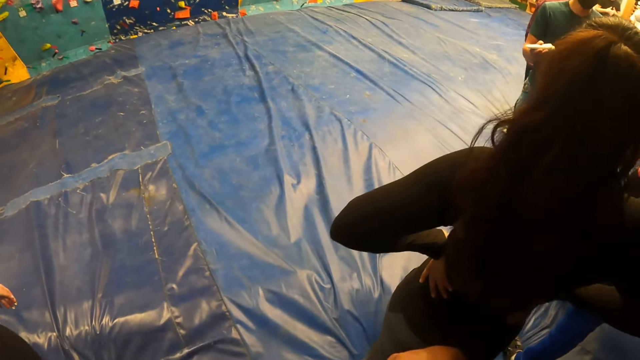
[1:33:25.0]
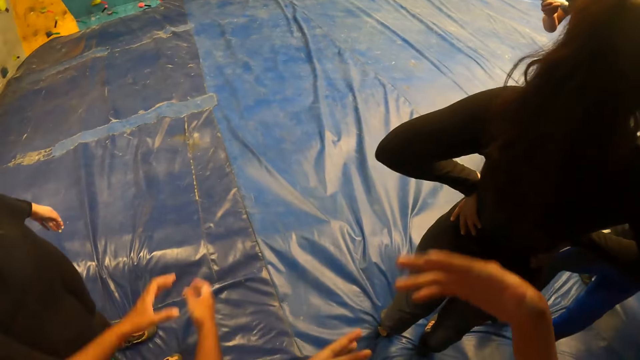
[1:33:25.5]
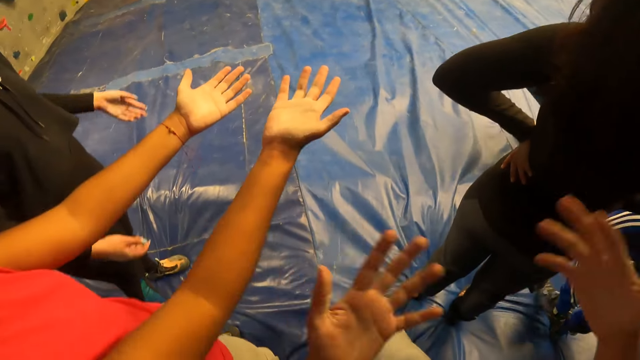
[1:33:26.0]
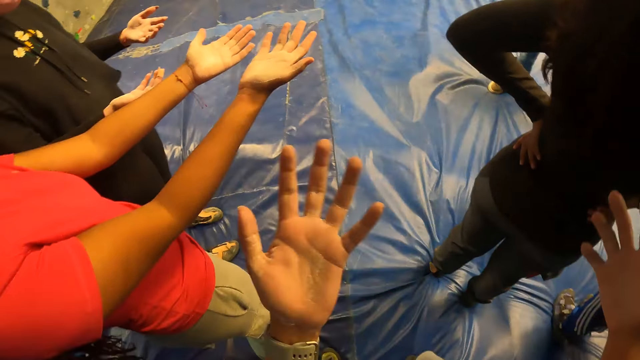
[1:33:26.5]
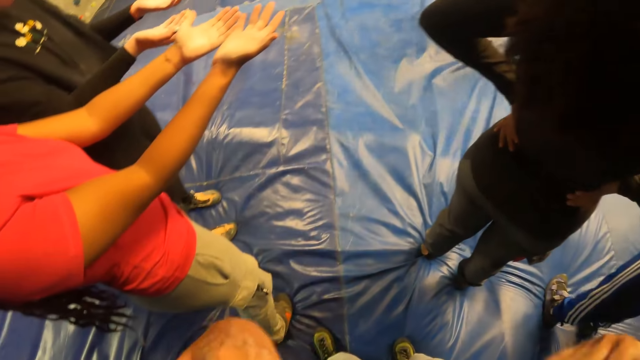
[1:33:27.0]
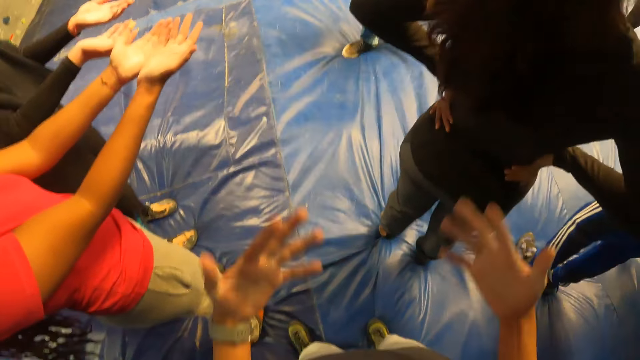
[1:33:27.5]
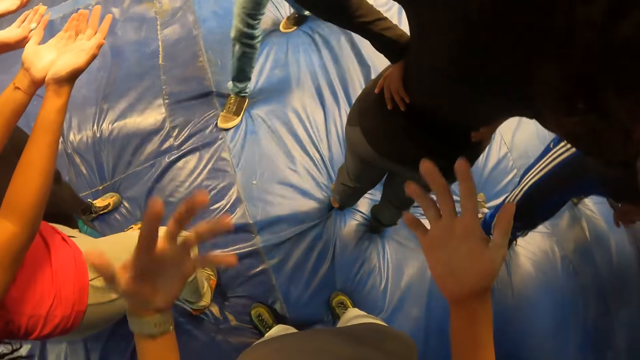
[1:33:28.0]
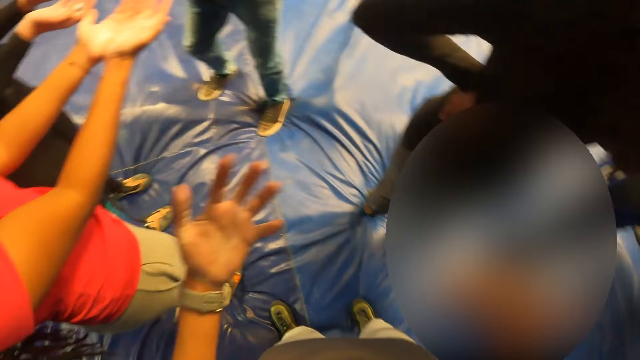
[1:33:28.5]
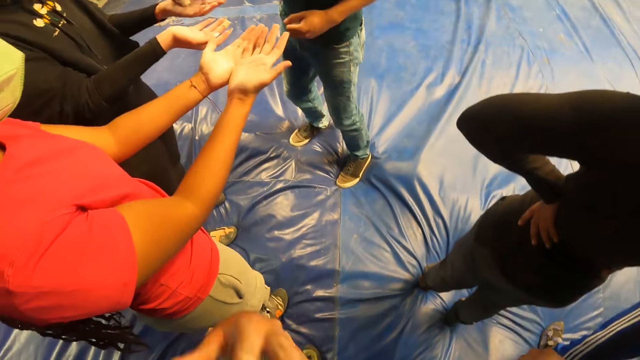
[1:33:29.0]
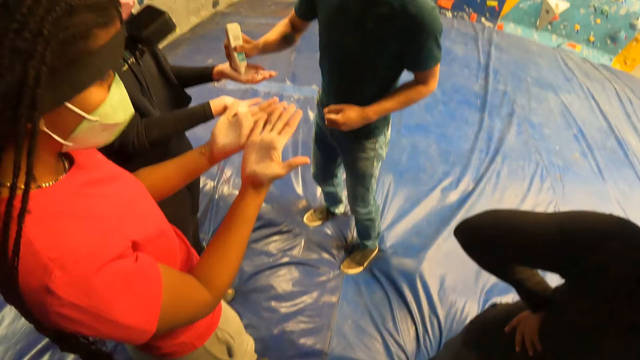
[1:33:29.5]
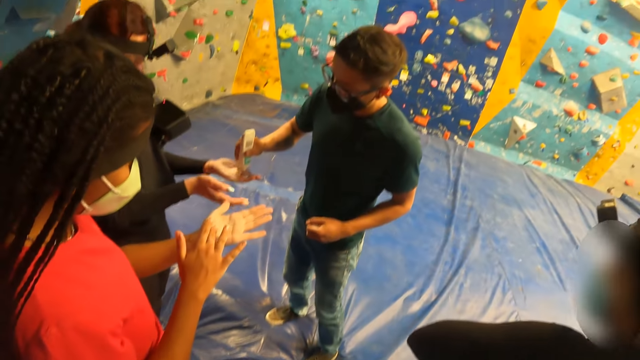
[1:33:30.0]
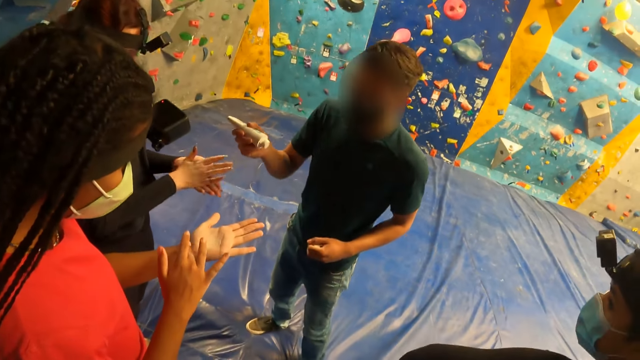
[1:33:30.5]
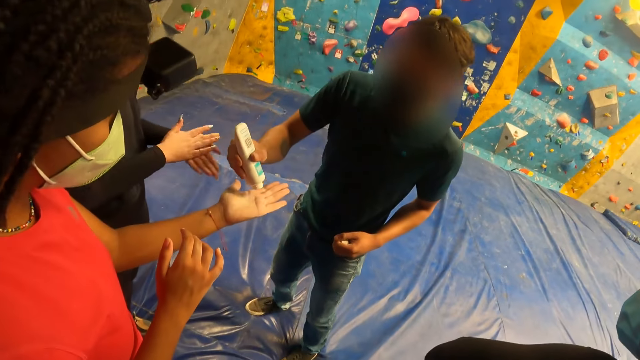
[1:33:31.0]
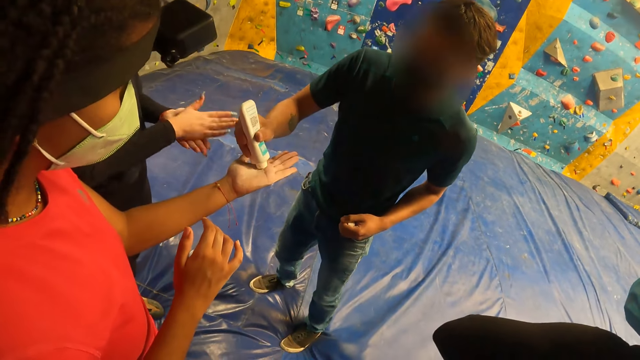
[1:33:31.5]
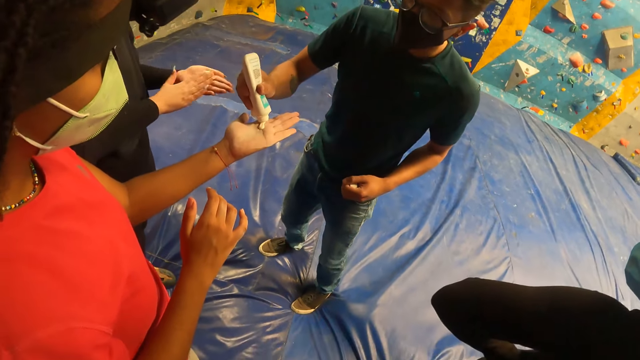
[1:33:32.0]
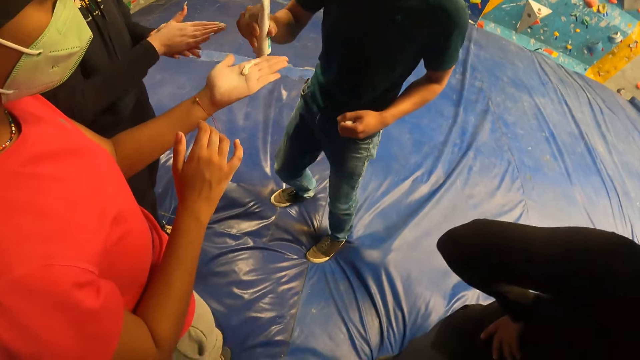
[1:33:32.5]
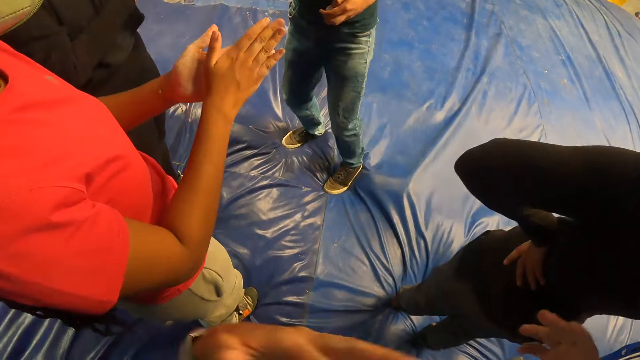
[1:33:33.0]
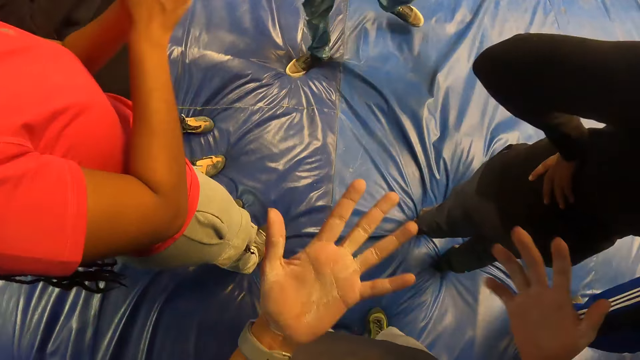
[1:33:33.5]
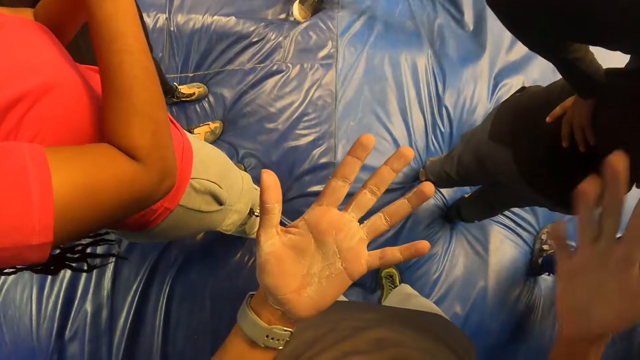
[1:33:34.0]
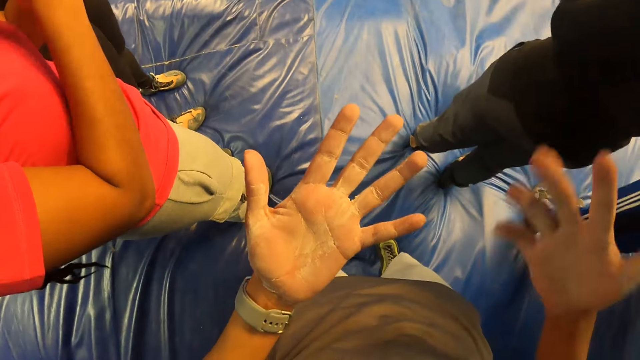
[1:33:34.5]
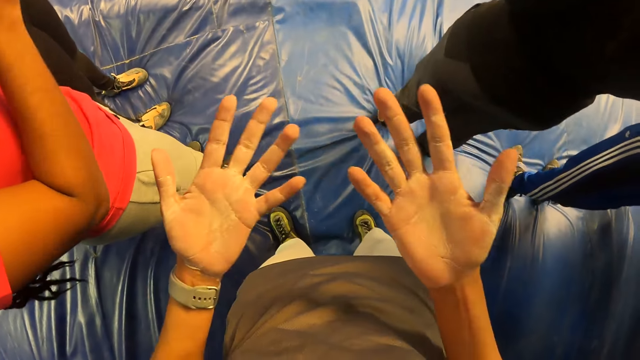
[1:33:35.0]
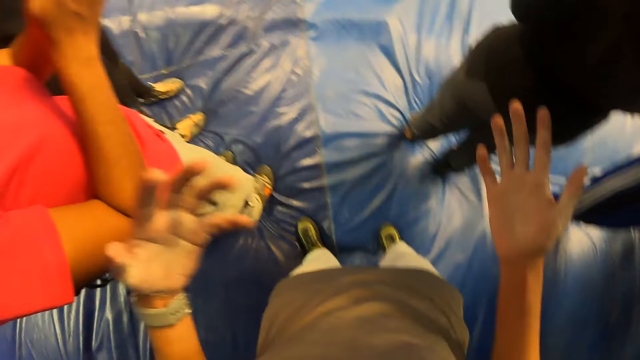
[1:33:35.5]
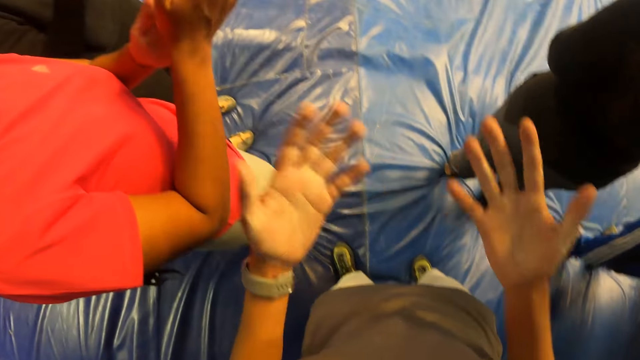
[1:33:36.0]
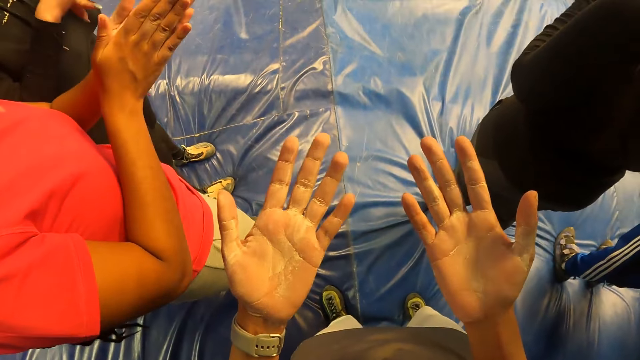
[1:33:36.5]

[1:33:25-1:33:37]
The camera wearer looks around the place. The man puts a cream on the hands of the group of people.

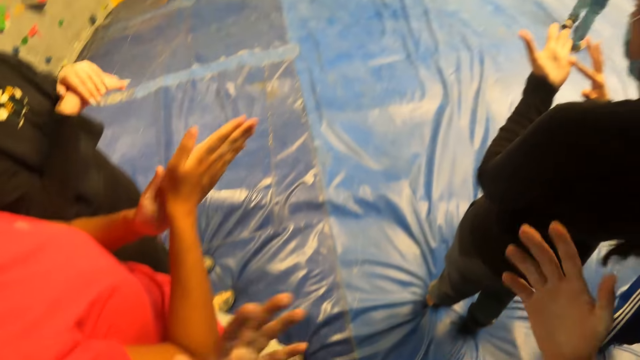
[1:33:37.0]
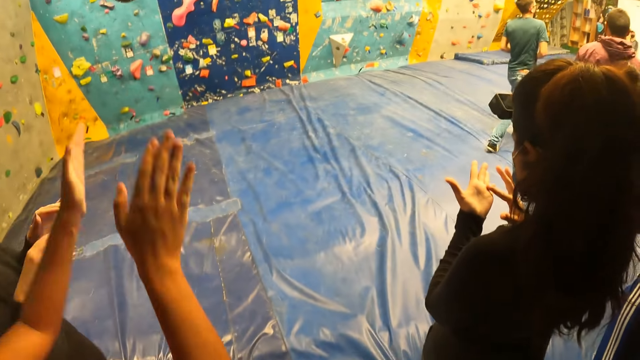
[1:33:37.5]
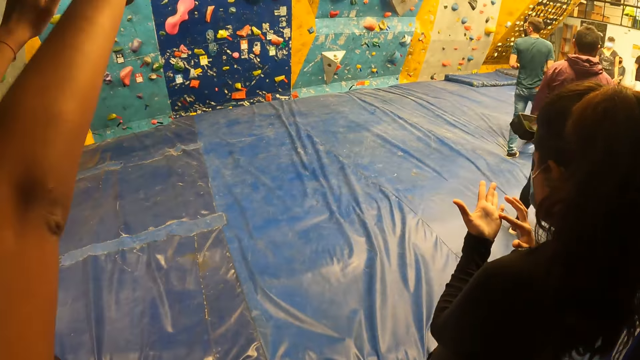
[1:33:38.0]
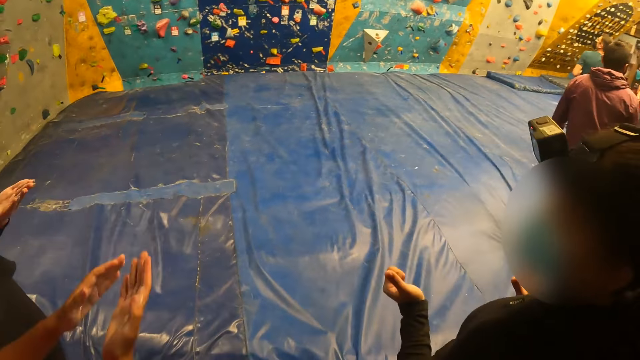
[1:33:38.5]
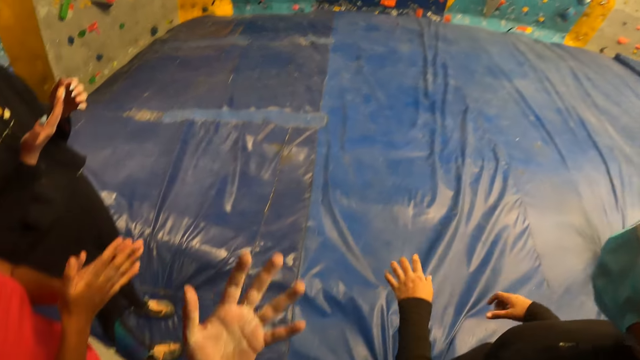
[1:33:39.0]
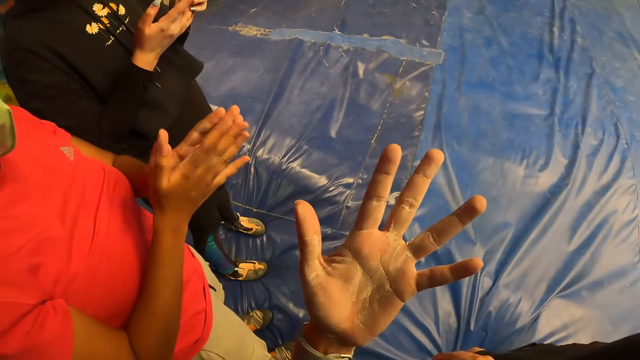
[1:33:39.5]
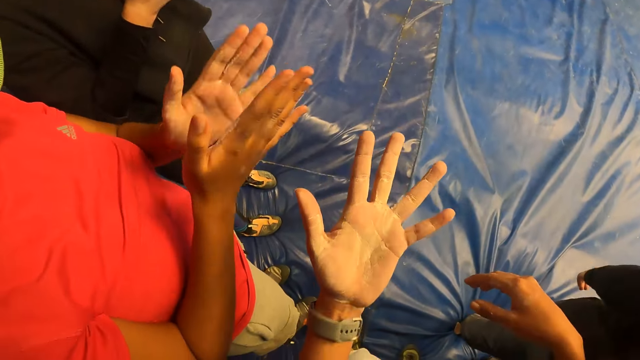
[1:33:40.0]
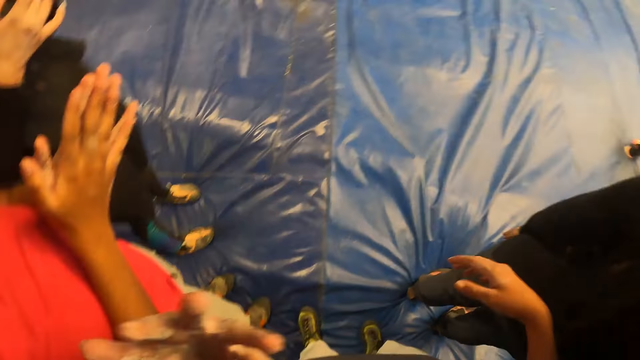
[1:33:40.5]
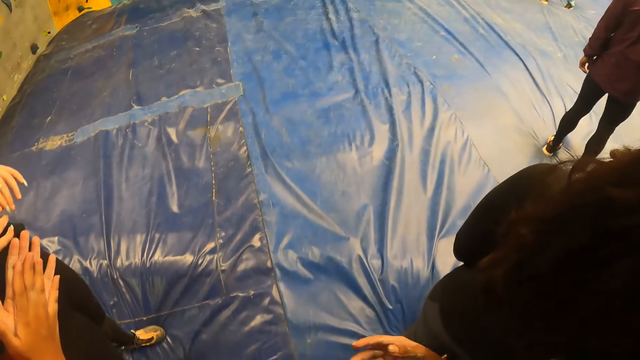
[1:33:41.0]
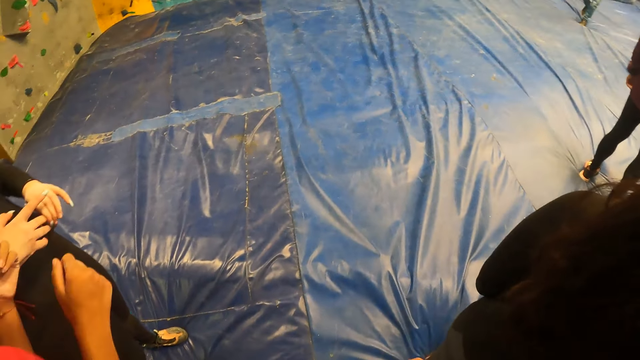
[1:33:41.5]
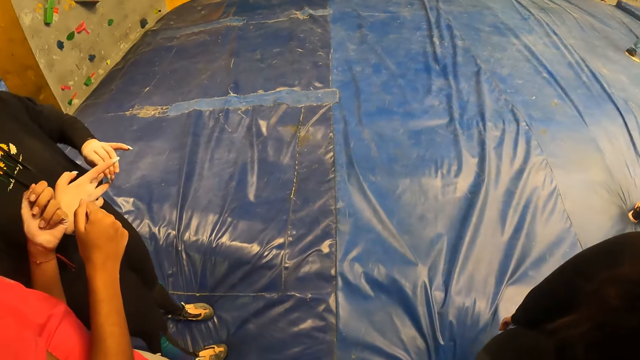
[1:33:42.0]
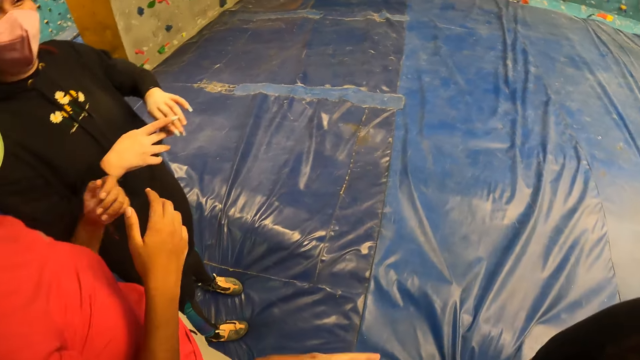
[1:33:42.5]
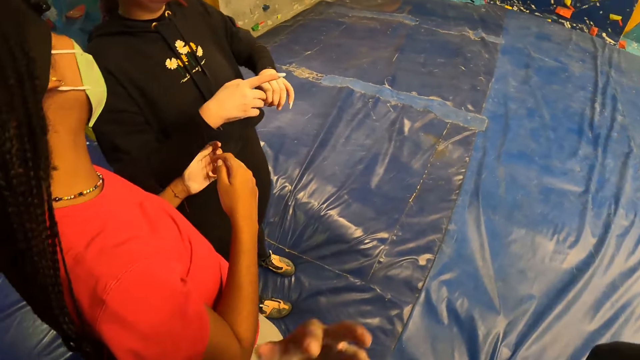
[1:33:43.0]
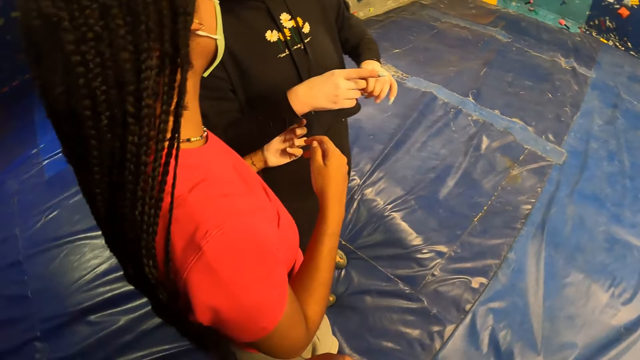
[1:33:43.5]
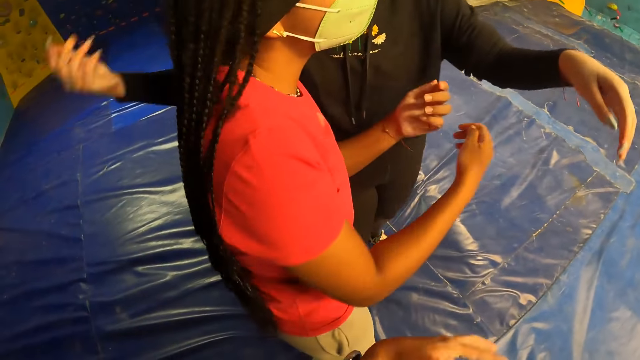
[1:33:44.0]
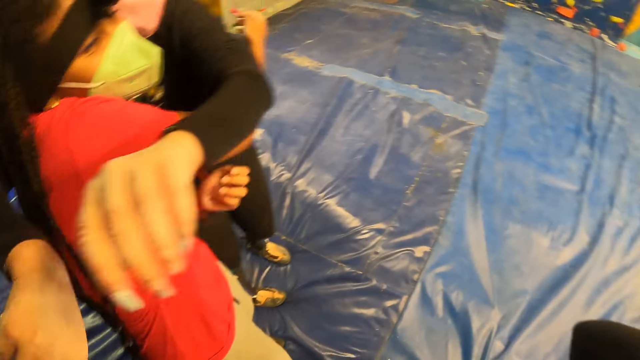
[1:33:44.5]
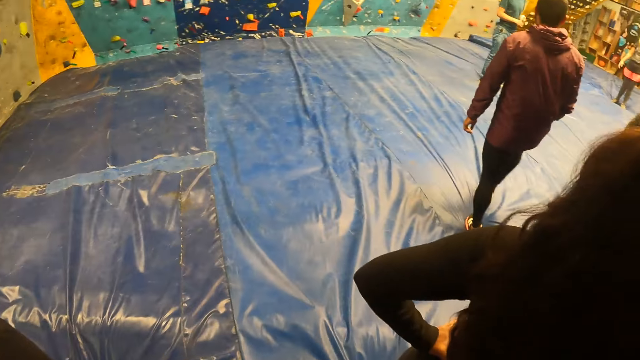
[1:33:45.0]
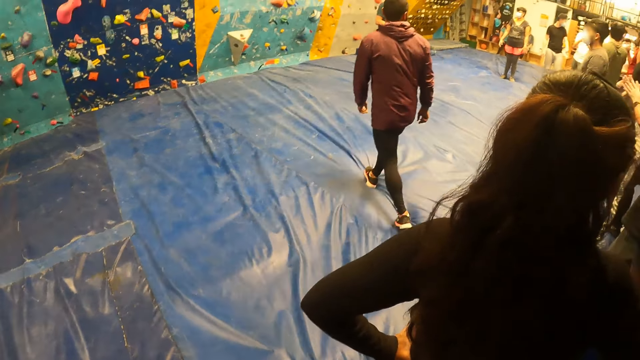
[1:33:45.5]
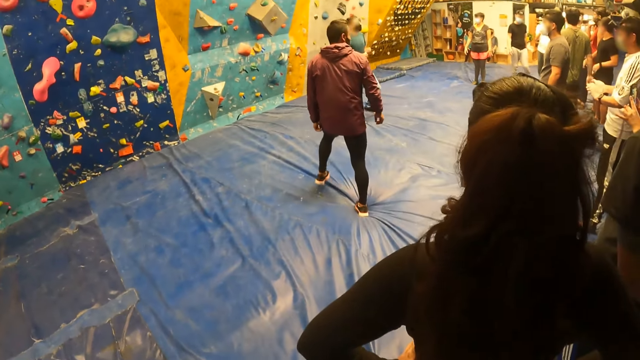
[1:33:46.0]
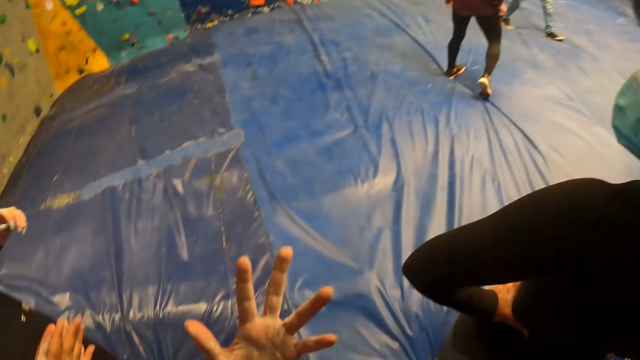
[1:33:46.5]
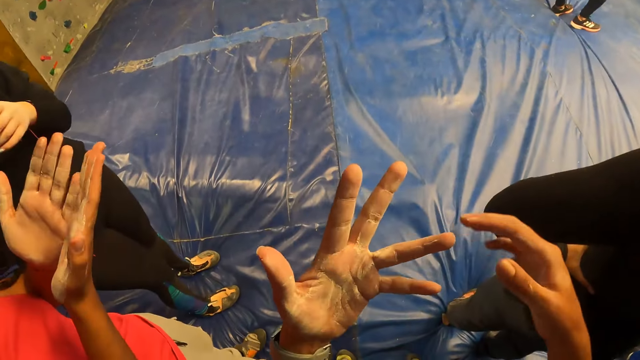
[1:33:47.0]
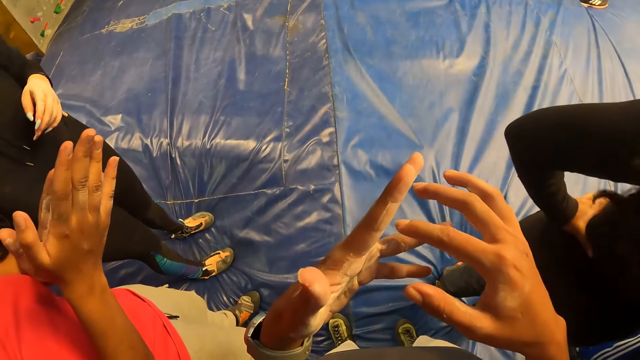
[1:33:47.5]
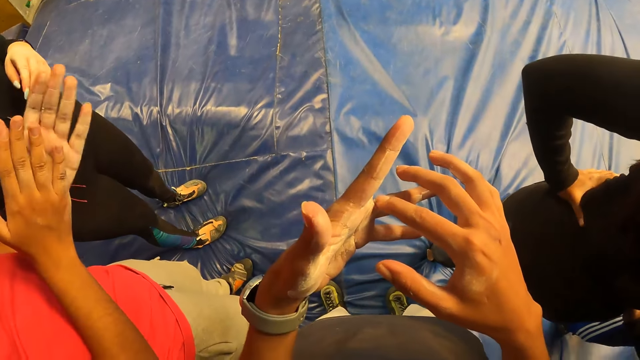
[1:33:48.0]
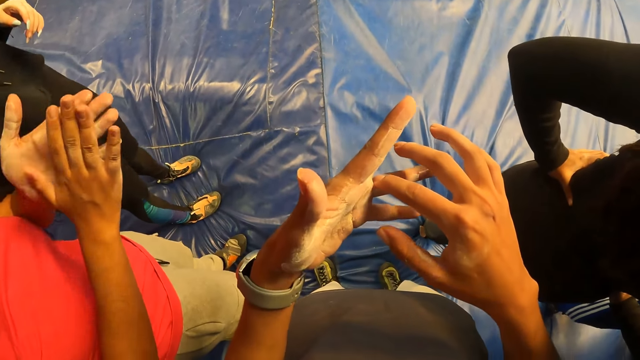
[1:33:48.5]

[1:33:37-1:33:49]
The woman hugs another woman. The camera wearer looks at the hands.
